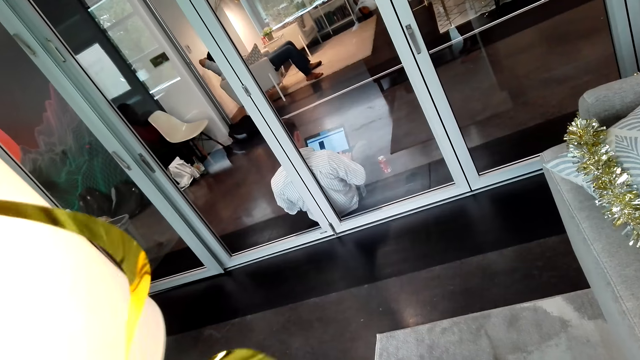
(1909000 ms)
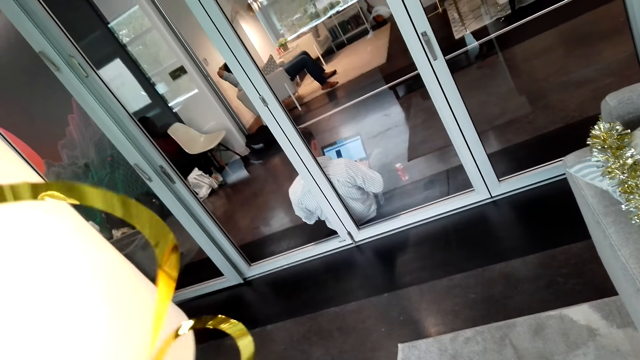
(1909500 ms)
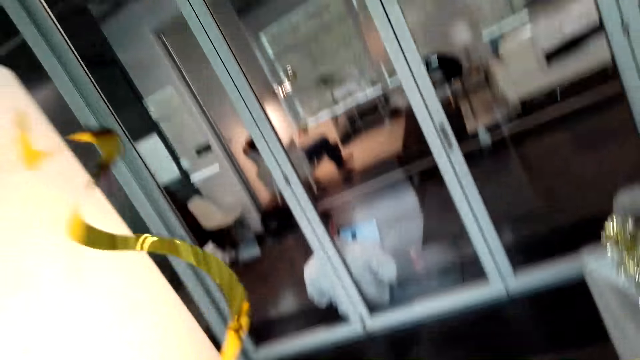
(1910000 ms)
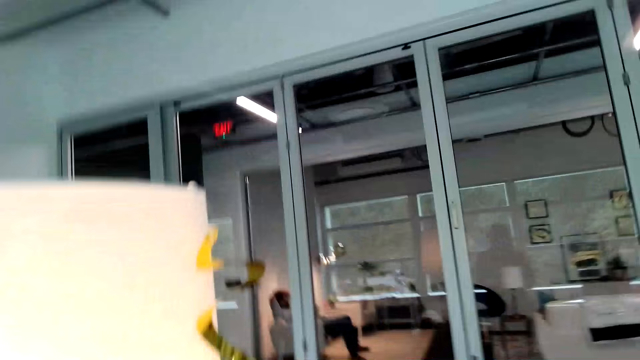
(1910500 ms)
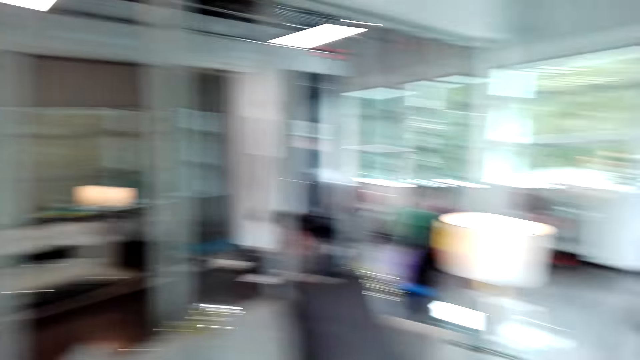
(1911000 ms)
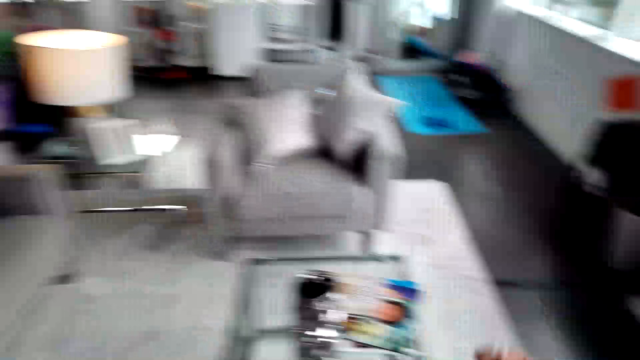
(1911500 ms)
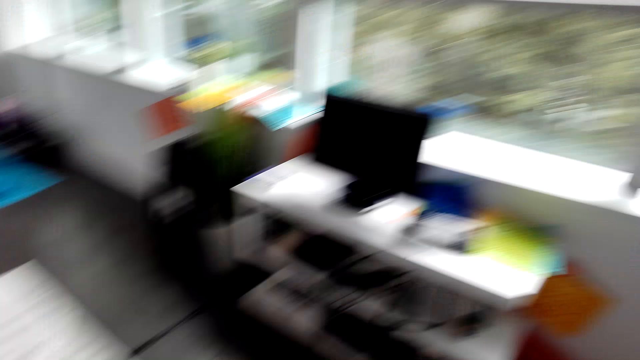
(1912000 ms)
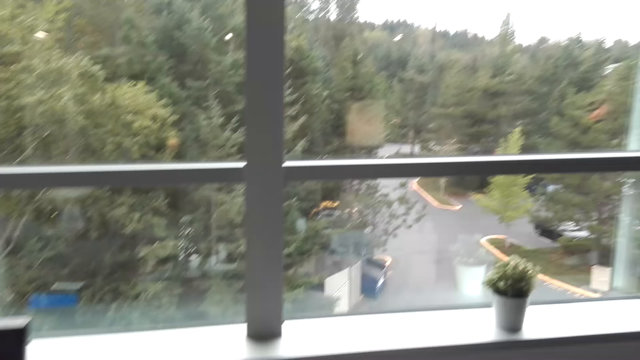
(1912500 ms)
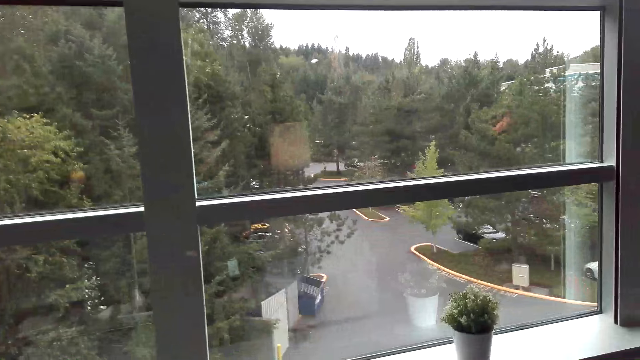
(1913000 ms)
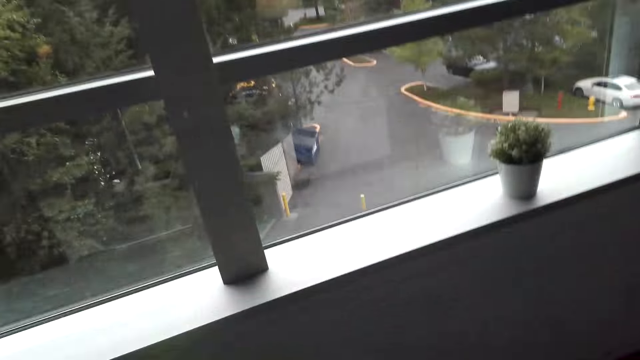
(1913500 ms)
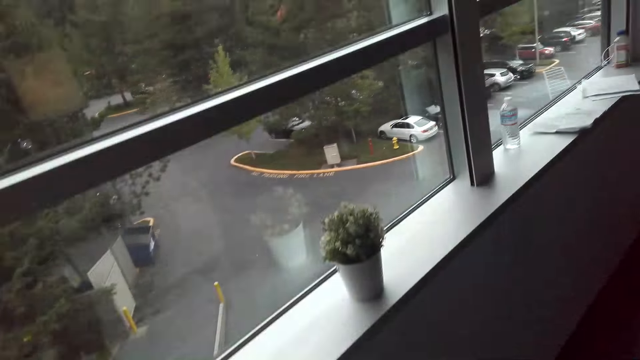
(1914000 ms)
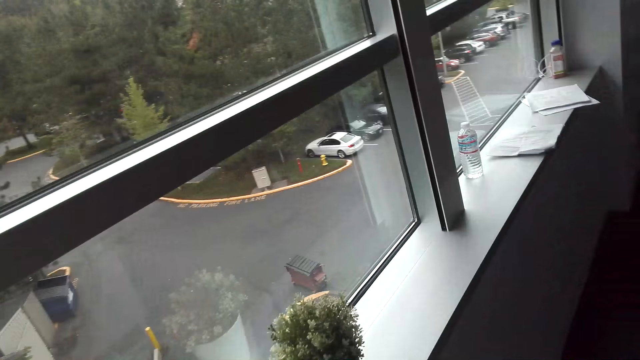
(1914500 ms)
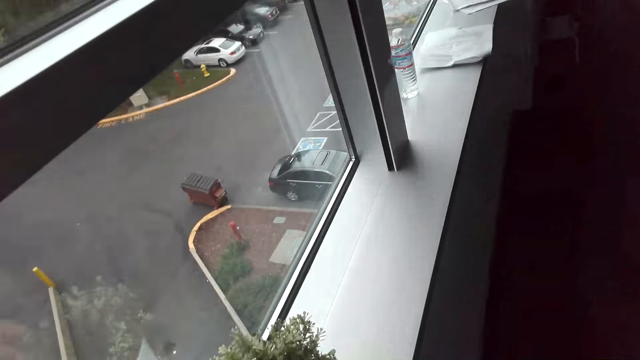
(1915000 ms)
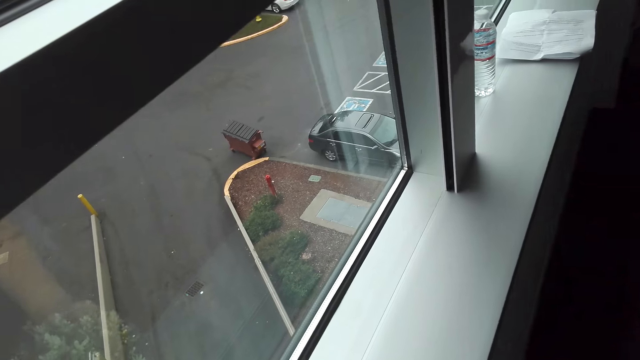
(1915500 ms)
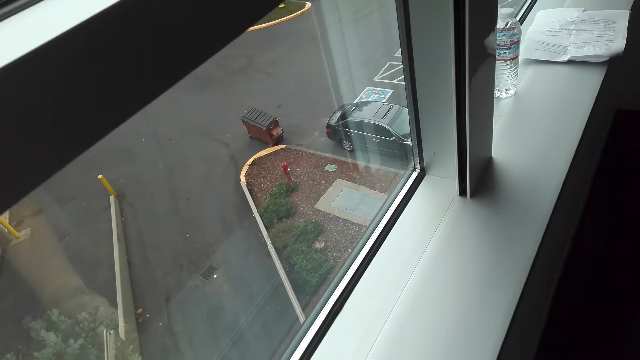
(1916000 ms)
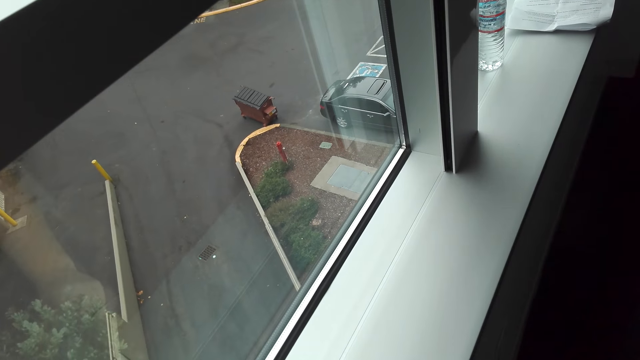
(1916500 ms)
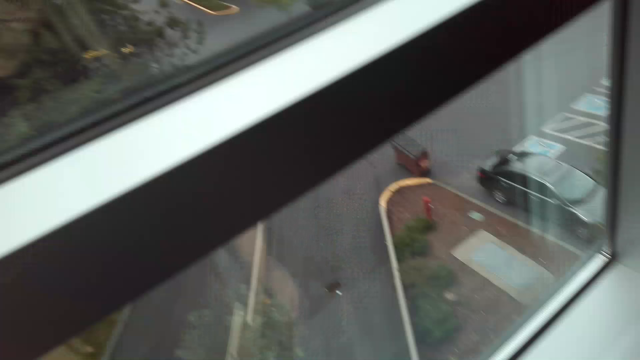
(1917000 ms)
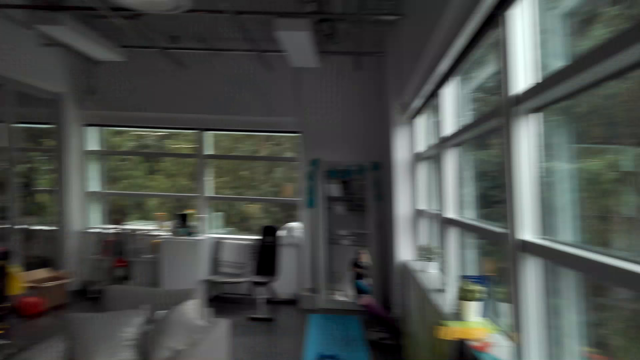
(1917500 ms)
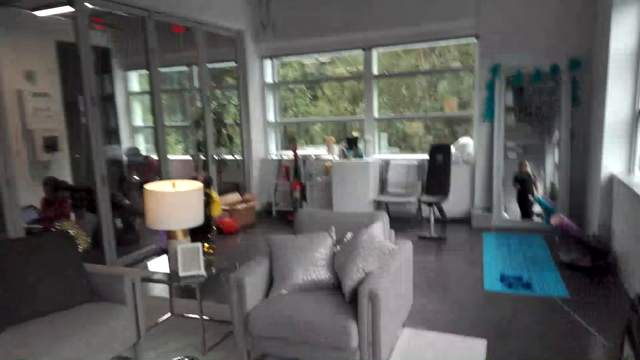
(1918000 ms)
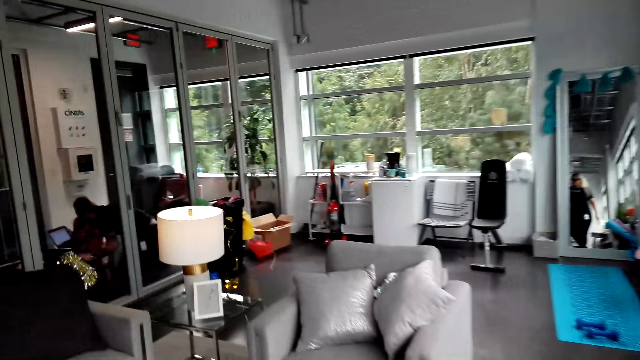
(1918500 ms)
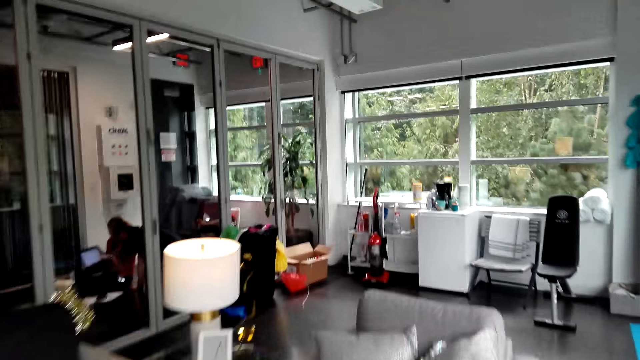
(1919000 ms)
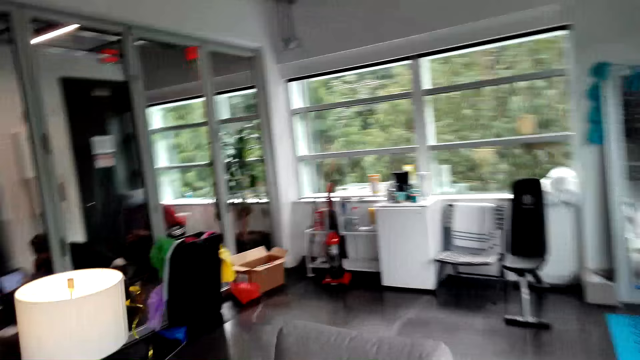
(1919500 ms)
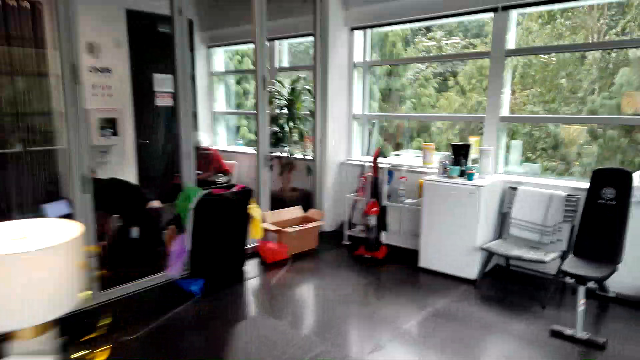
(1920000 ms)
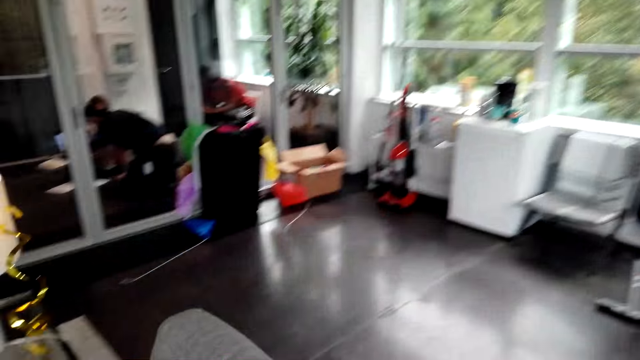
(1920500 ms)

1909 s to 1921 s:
The camera wearer walks. They walk in the room.

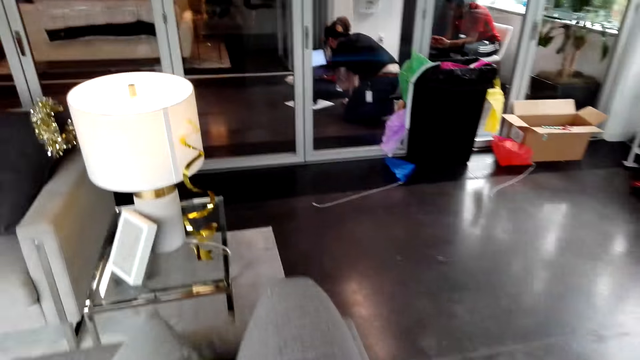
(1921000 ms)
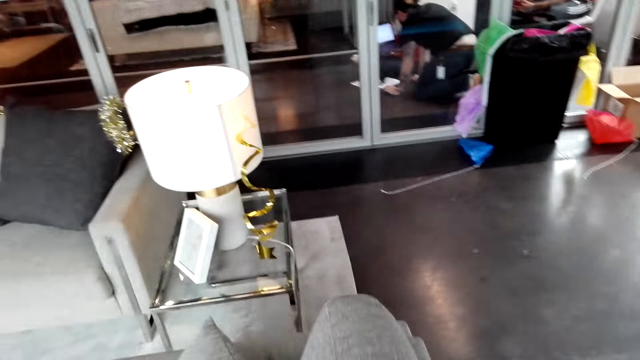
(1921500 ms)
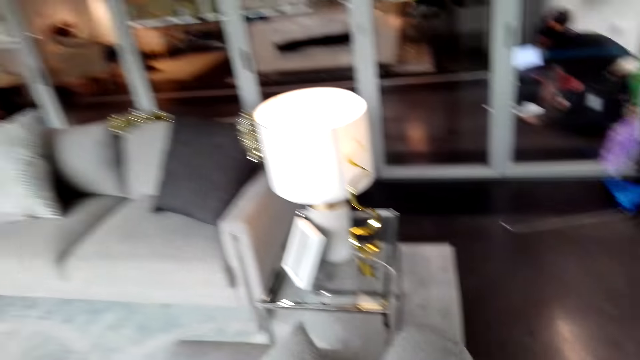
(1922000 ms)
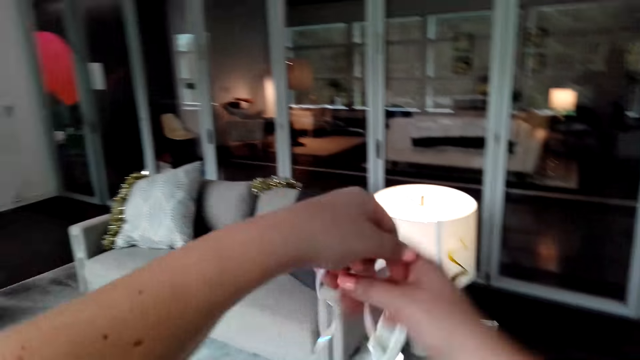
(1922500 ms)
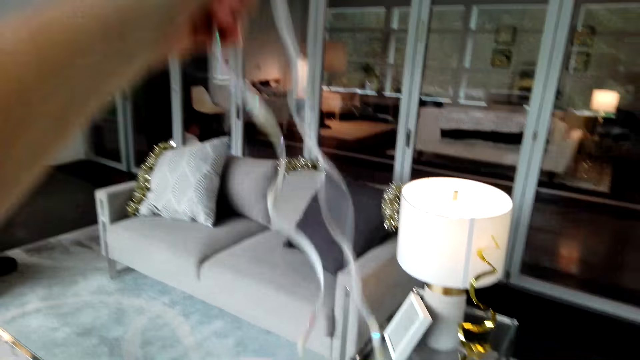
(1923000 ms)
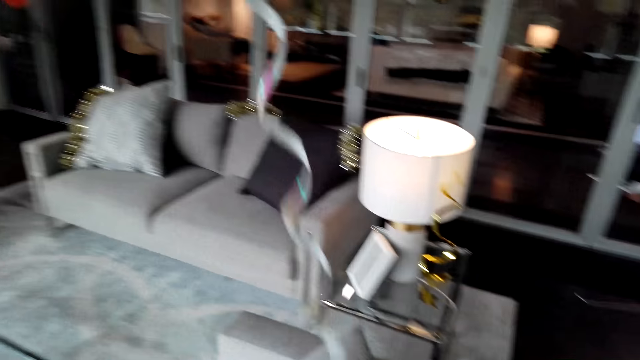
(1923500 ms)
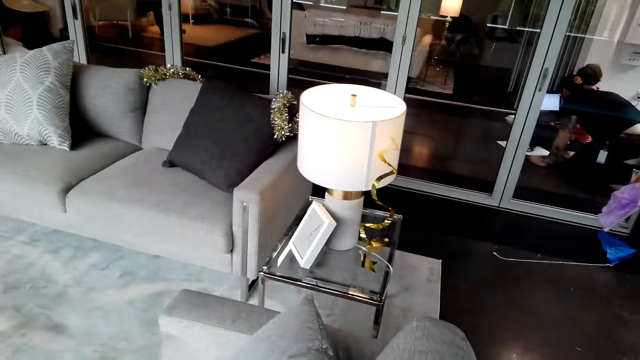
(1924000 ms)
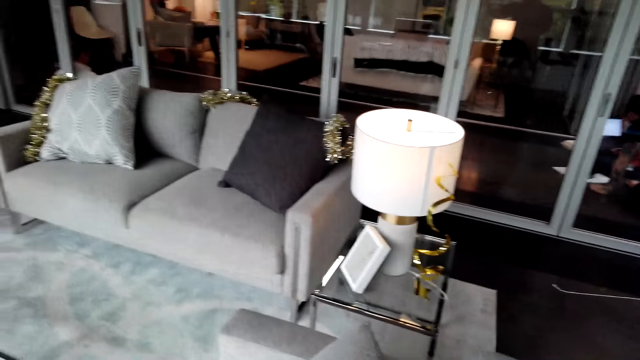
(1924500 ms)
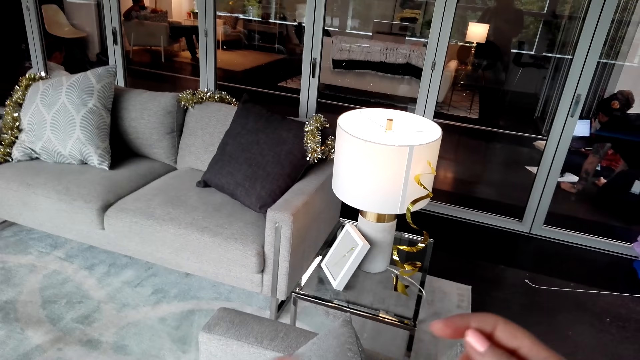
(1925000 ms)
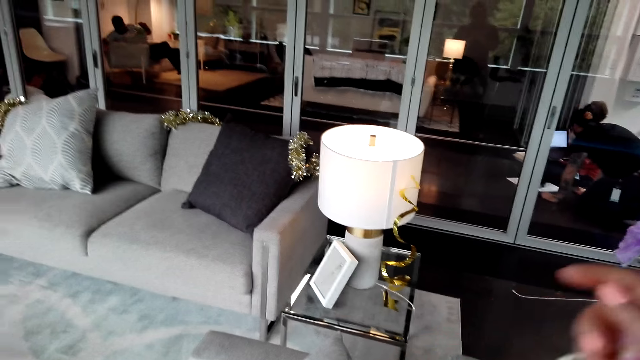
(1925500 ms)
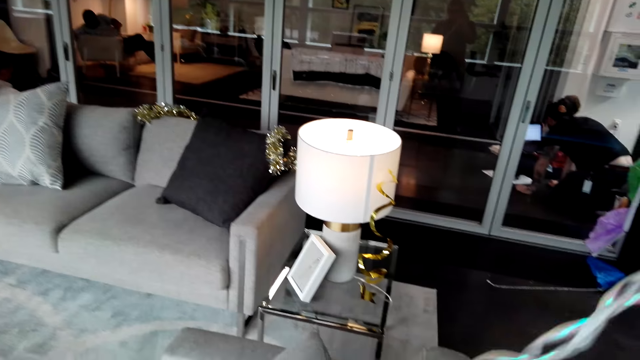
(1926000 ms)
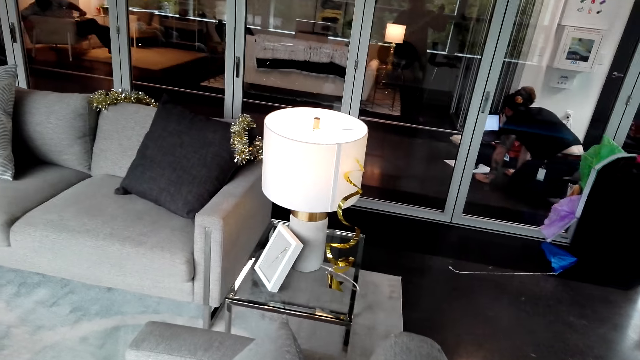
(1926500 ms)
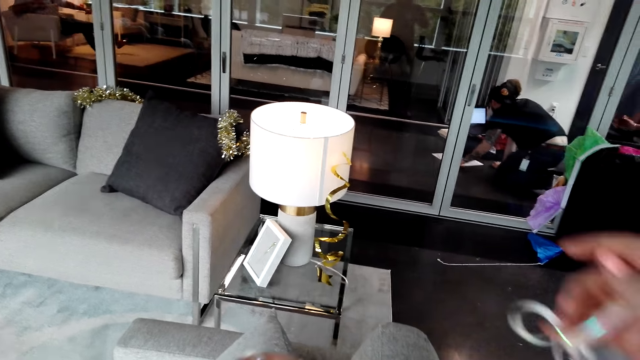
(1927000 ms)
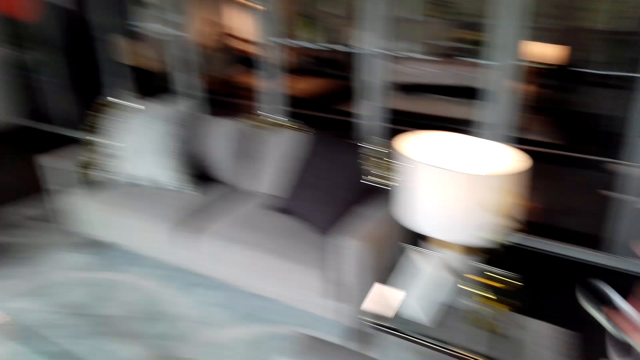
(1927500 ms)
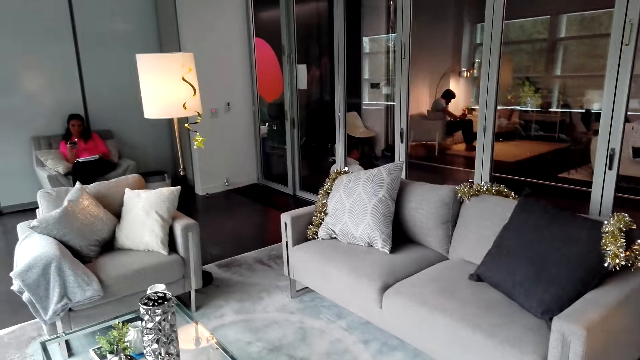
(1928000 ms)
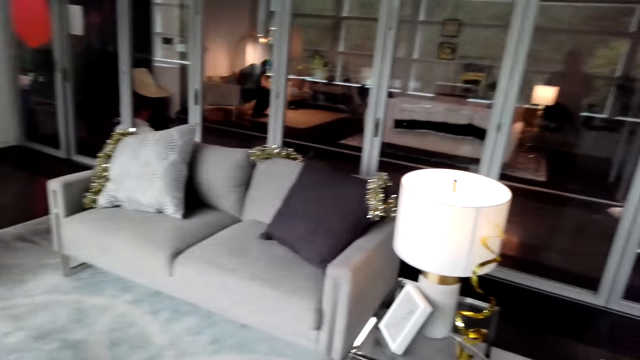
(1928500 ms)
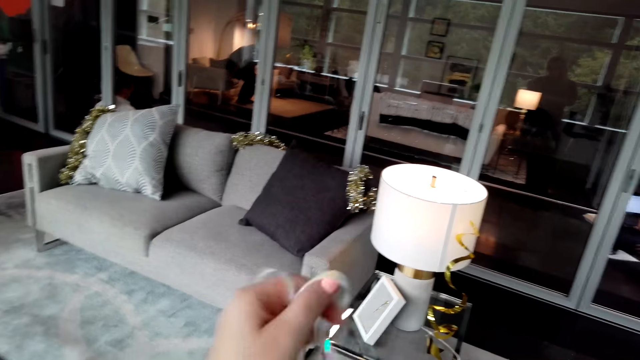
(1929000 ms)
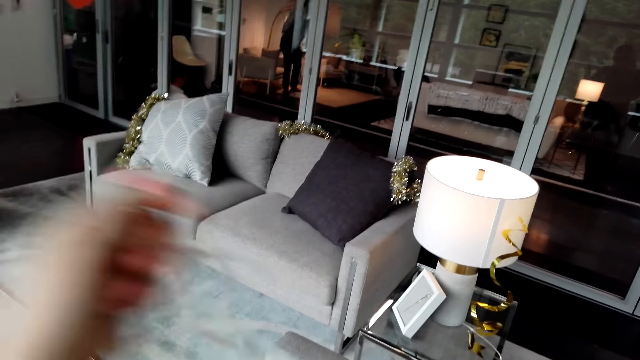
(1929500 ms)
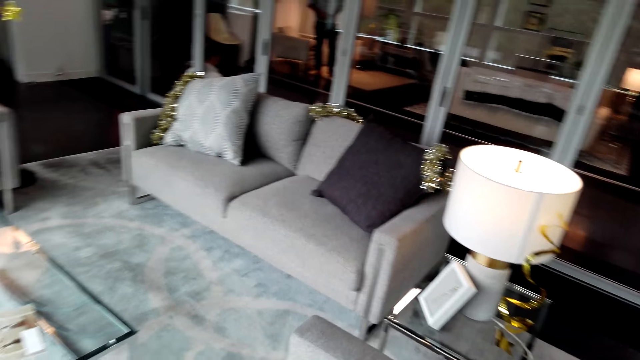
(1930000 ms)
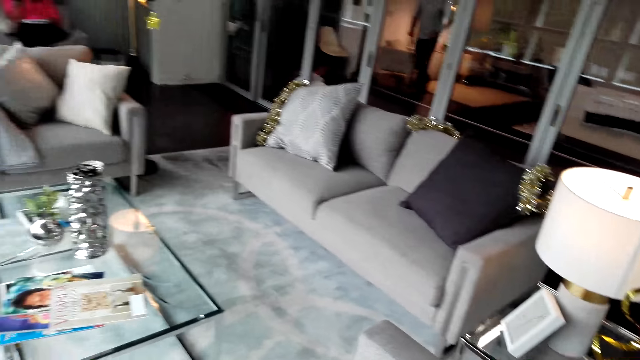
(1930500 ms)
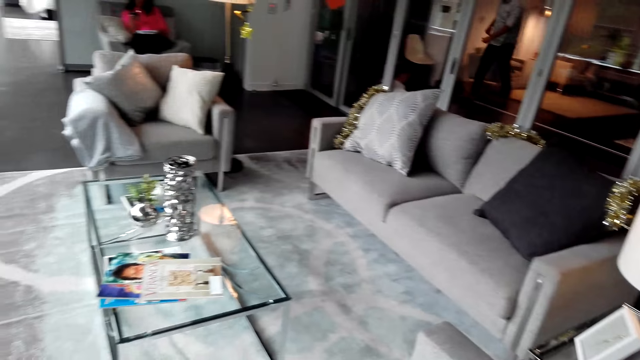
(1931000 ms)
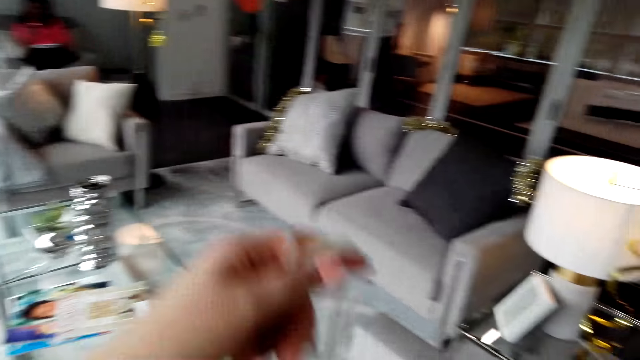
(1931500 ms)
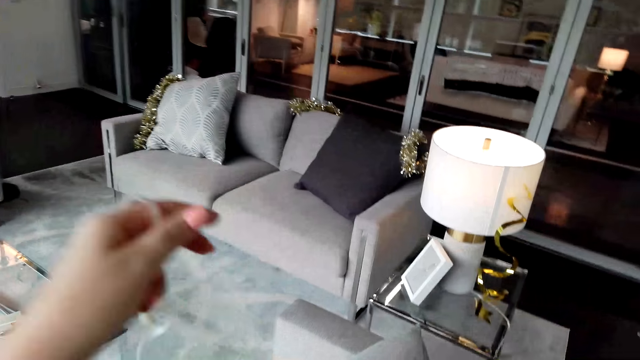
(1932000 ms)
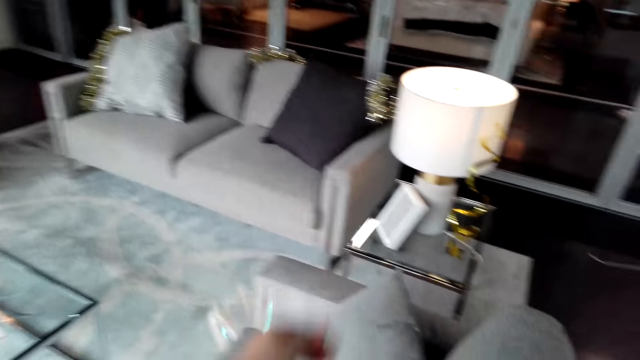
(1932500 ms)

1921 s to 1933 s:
The camera wearer sorts the decoration materials. They straighten a decorating item.
